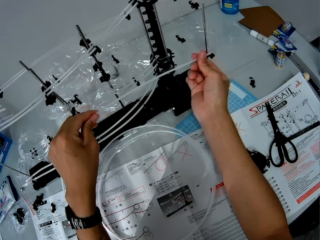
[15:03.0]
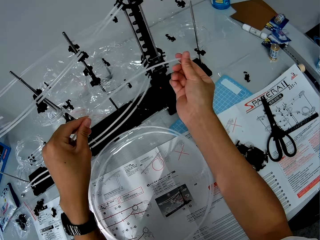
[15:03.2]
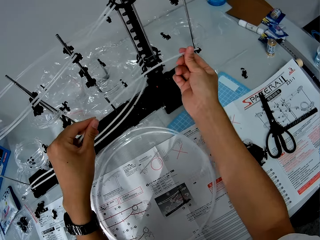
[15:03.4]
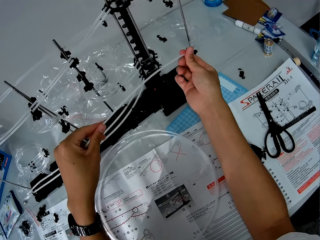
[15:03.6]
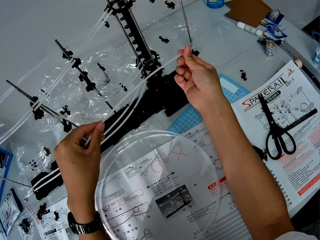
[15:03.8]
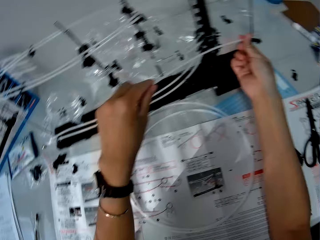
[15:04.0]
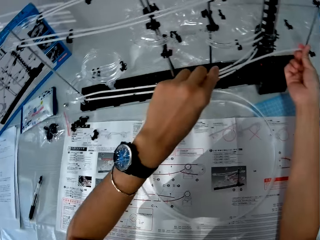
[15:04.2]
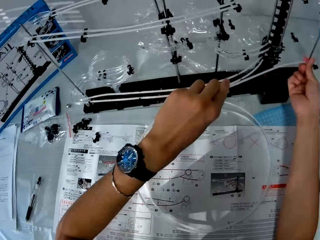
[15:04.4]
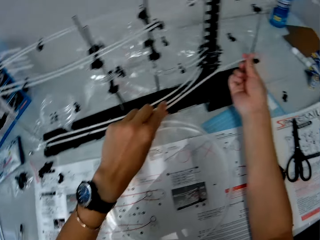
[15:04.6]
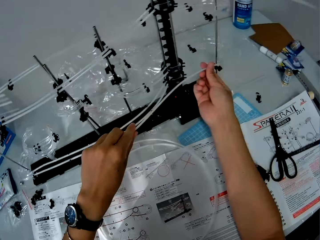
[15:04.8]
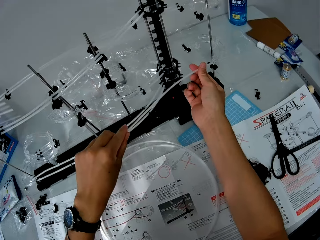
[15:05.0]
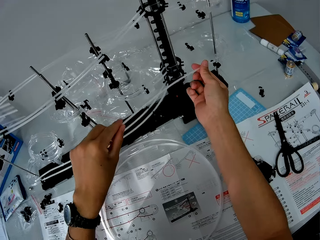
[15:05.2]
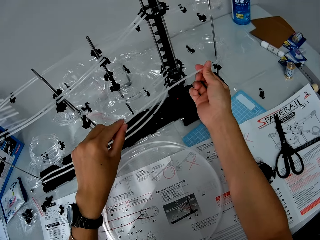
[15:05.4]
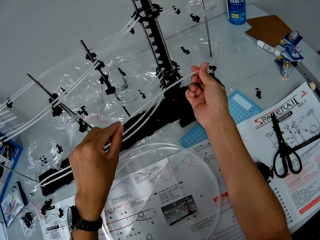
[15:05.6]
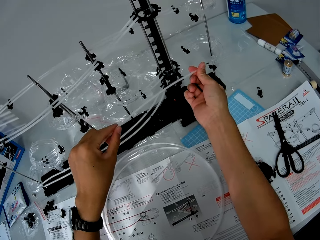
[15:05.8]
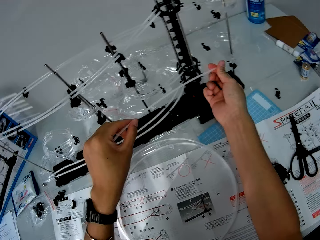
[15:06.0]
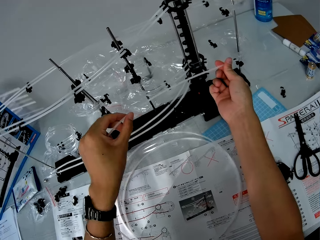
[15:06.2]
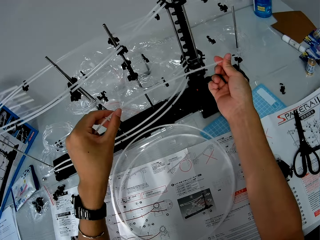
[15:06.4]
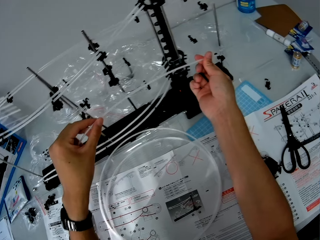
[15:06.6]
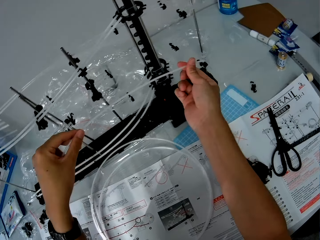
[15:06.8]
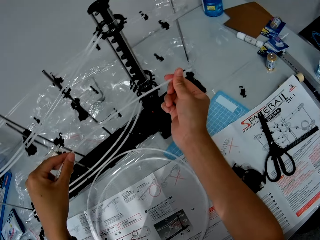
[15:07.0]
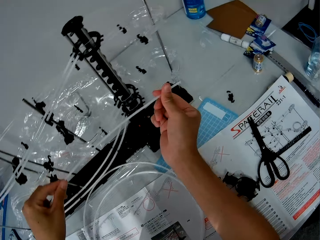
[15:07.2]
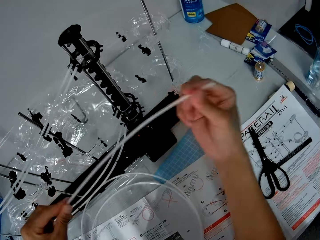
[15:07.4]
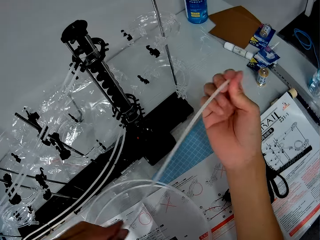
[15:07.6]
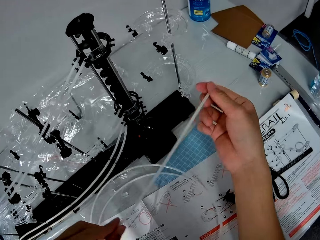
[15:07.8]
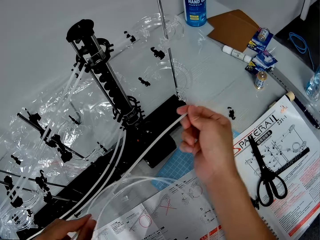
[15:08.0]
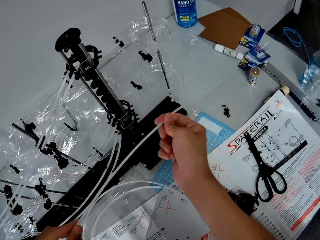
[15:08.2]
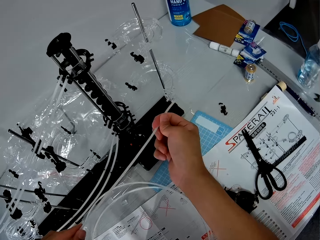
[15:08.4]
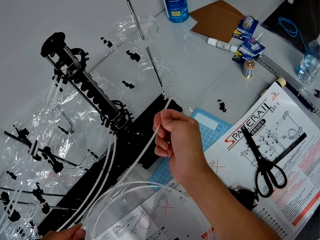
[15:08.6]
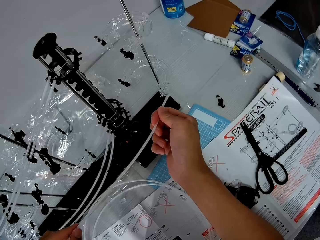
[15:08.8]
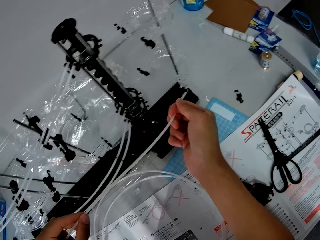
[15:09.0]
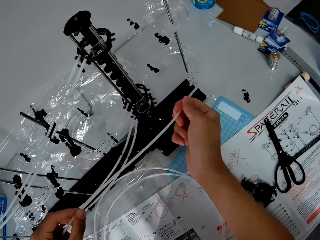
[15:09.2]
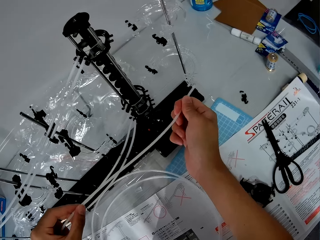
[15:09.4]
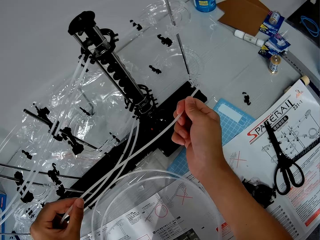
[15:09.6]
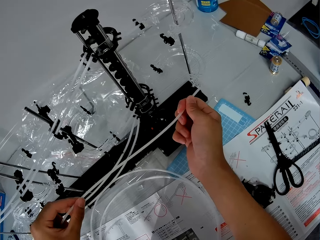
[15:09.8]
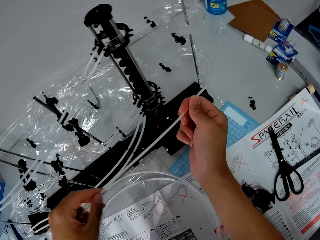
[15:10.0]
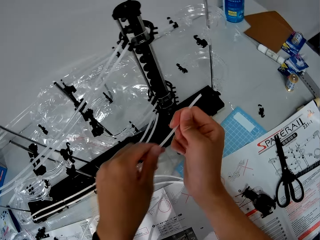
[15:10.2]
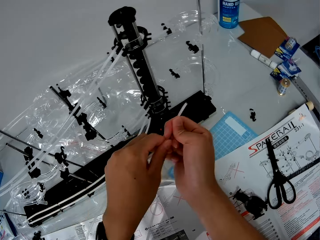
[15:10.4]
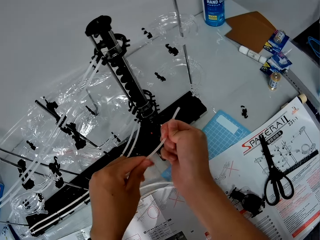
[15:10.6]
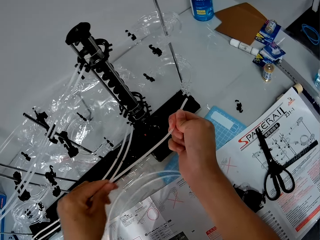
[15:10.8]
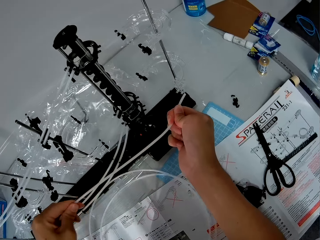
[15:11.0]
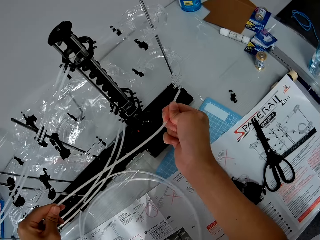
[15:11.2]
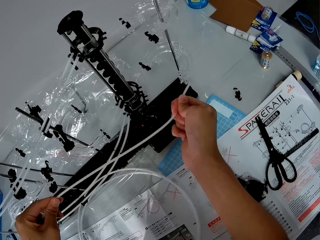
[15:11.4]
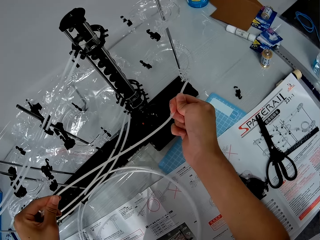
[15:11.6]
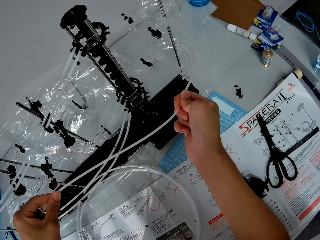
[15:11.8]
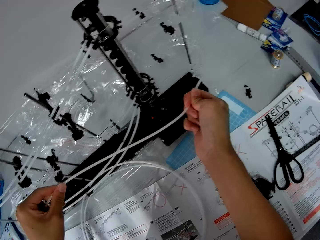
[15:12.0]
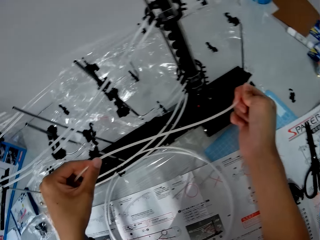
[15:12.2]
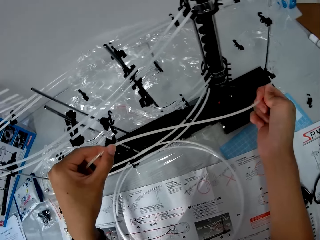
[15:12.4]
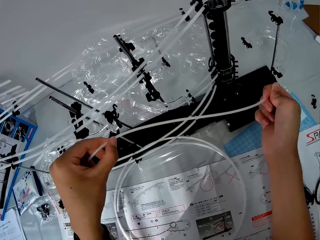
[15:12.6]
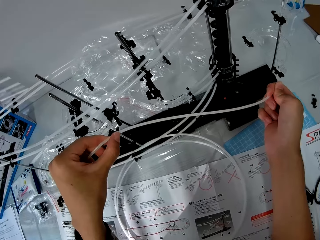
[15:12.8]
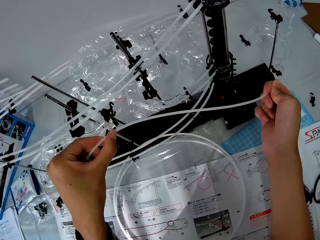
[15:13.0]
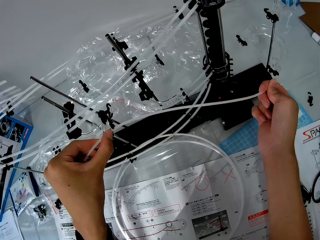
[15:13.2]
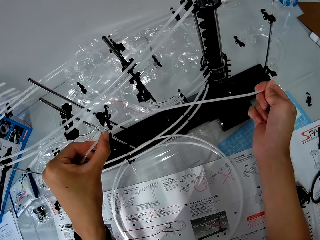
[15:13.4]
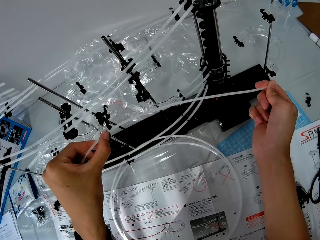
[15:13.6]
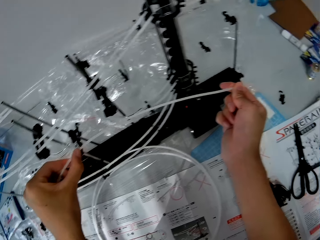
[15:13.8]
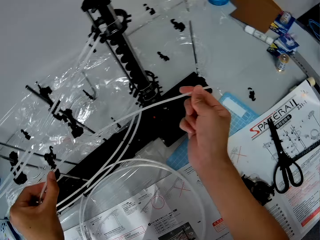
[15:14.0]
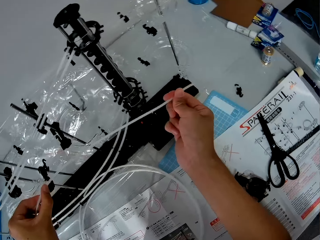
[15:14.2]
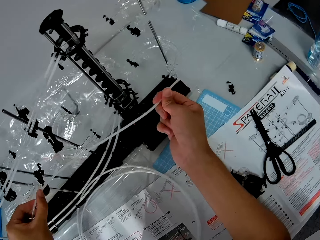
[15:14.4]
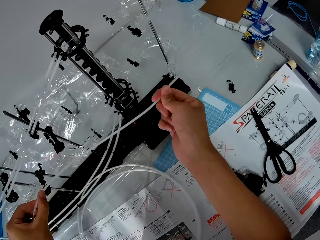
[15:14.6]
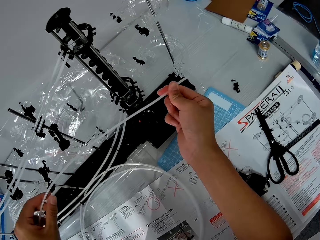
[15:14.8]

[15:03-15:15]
The camera wearer looks at the instruction booklet. They measure the standard rail on the space rail. They stretch the standard rail. They measure the standard rail on the space rail.

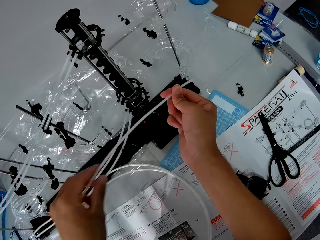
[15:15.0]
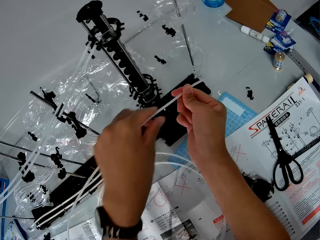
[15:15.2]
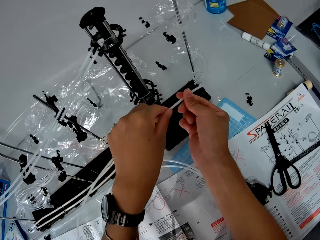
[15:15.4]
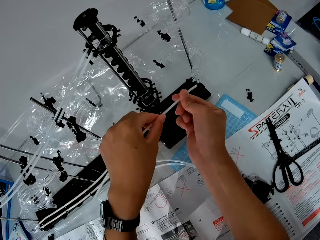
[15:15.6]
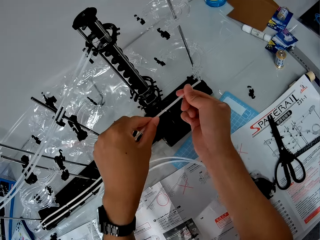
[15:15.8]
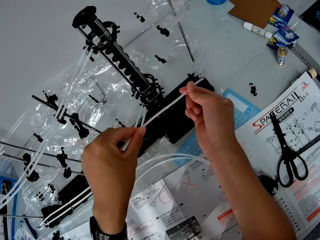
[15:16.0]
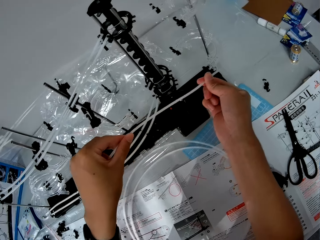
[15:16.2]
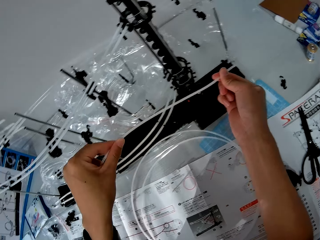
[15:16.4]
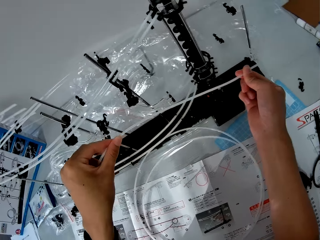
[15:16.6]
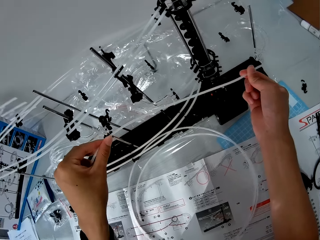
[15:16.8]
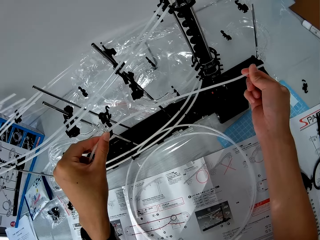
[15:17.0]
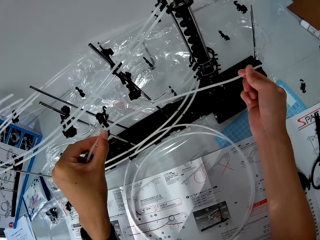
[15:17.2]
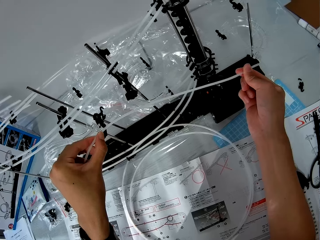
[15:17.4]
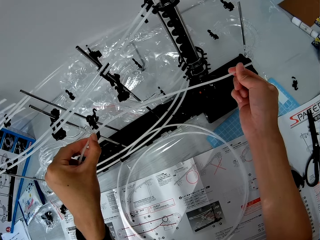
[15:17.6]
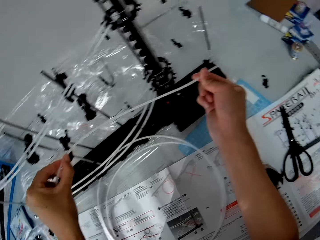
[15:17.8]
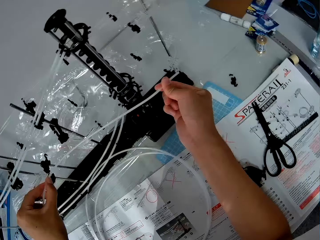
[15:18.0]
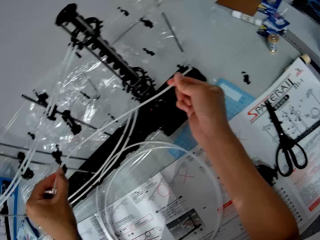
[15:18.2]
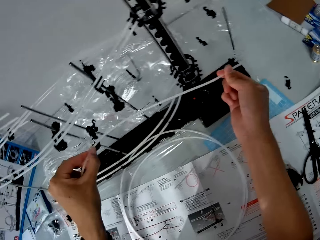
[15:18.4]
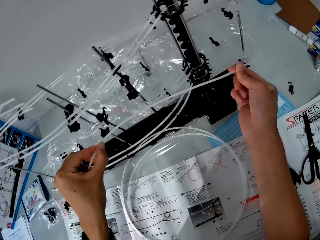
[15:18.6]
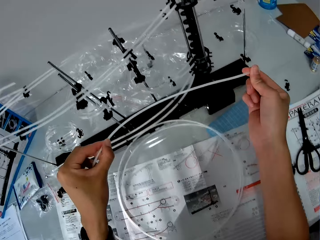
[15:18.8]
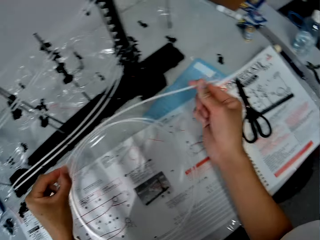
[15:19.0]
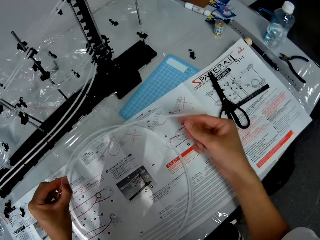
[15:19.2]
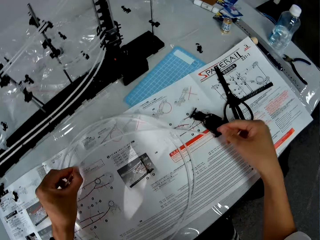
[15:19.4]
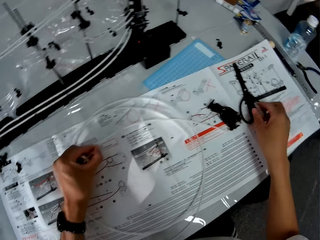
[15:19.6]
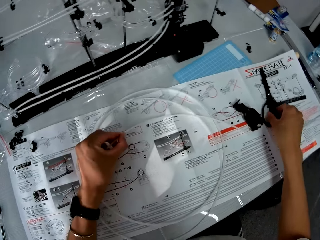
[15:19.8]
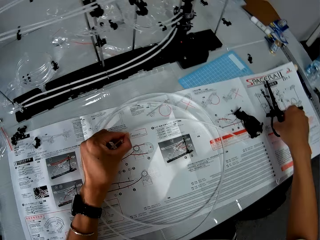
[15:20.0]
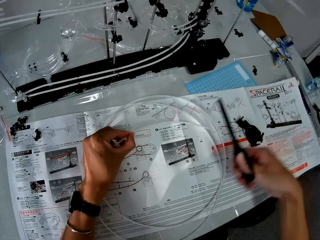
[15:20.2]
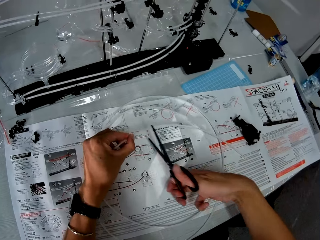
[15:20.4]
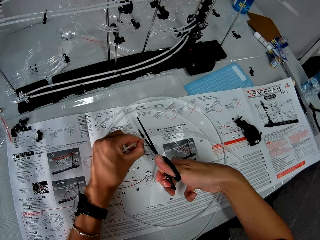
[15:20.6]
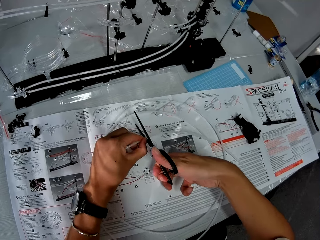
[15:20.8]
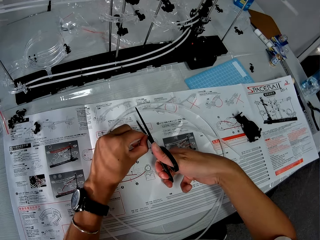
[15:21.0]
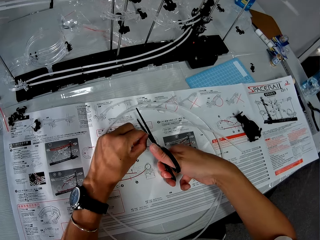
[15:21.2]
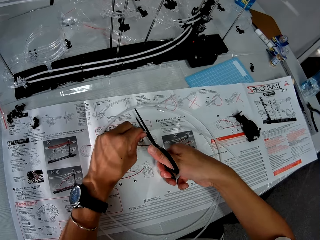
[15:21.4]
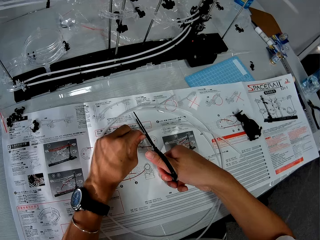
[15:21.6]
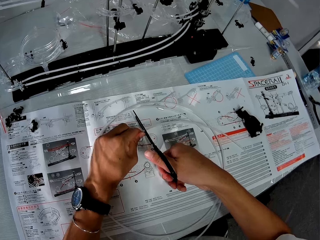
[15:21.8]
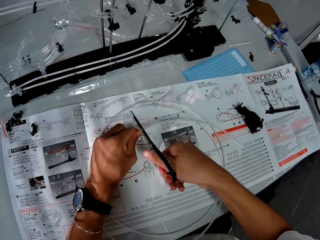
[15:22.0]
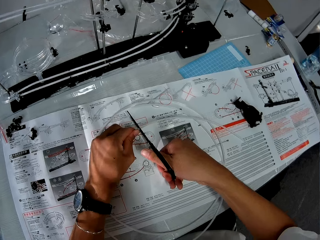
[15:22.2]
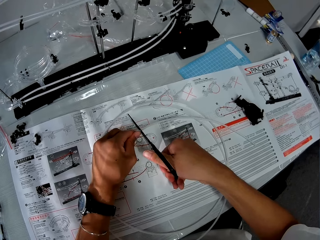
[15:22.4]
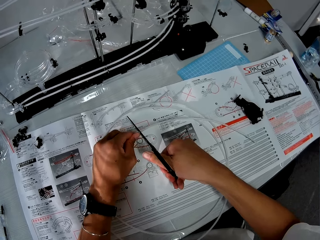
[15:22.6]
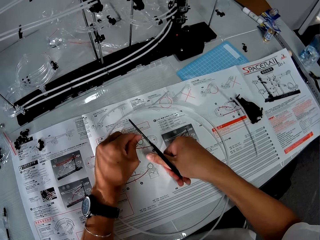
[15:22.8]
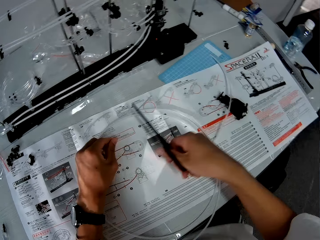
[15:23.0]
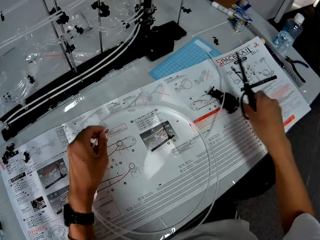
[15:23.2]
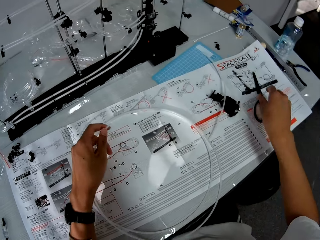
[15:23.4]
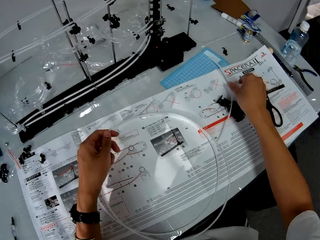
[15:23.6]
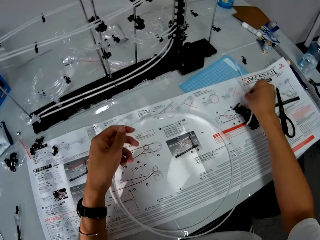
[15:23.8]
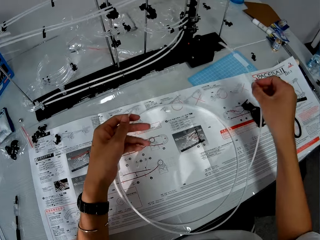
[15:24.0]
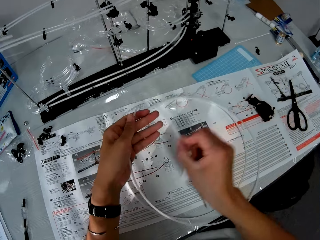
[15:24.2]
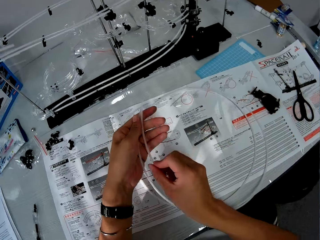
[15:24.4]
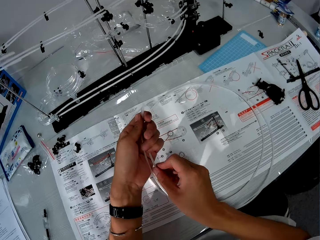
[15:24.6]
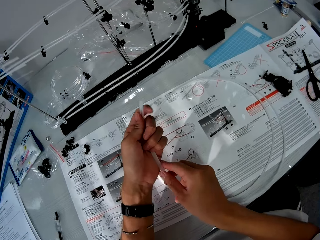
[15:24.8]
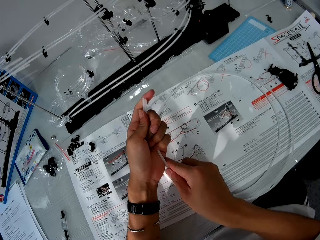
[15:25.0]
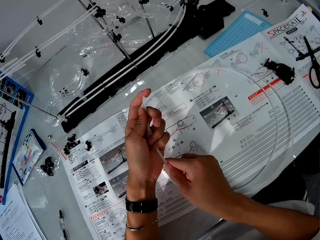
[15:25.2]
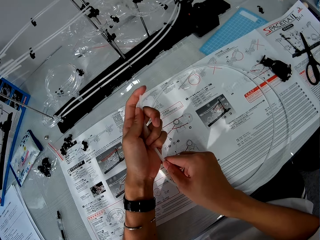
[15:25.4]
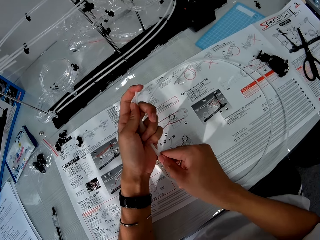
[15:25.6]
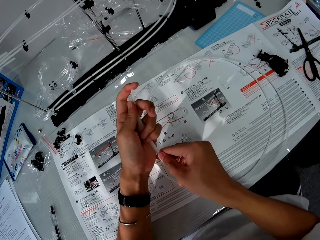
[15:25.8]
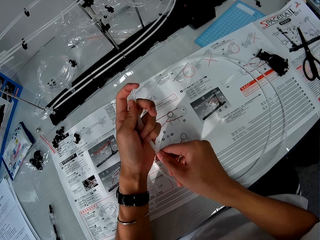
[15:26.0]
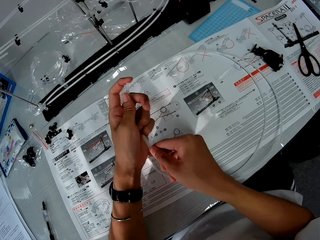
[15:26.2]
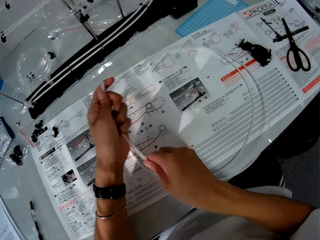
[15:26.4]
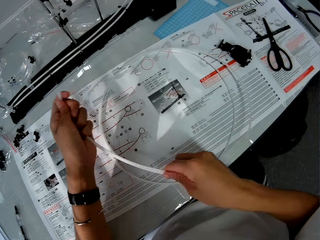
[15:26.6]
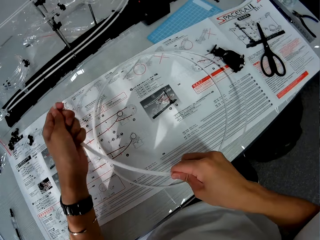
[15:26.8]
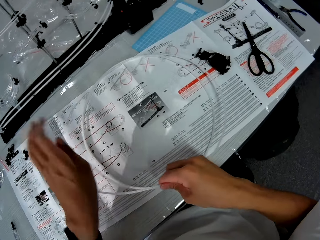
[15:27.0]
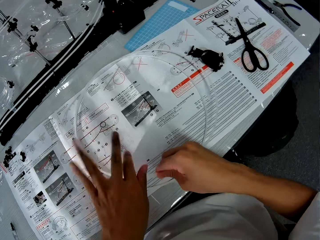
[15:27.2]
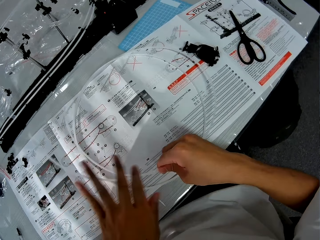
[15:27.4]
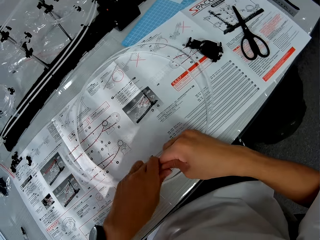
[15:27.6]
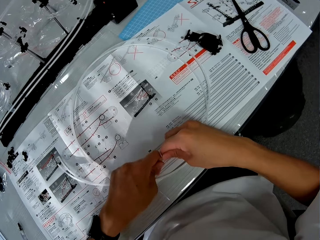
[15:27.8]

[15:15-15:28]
The camera wearer stretches the standard rail. He measures the standard rail on the space rail. He drops one end of the circular piece in his hands on the table. He picks up a pair of scissors on the table. He cuts the circular piece in his hand with the scissors. He drops the scissors on the table. He picks up the new piece from the table. He places the piece beside the circular piece in his left hand. He holds the standard rail. He compares both pieces together. He stretches the standard rail.
